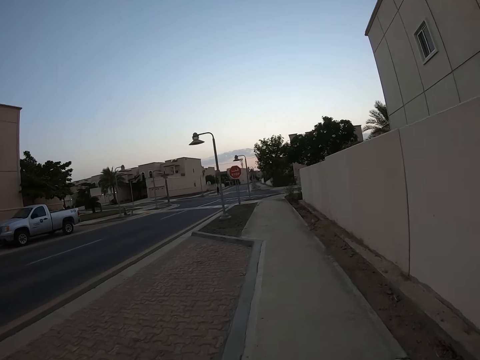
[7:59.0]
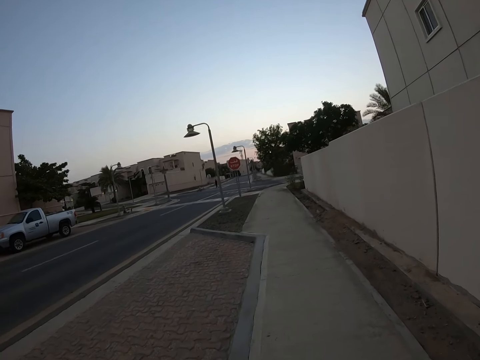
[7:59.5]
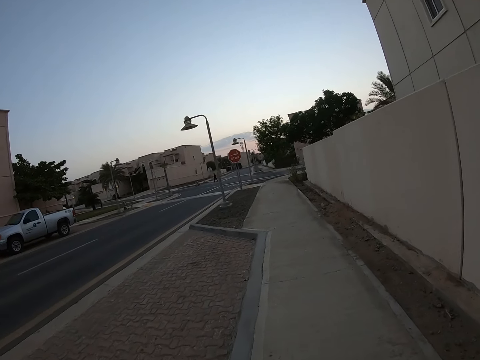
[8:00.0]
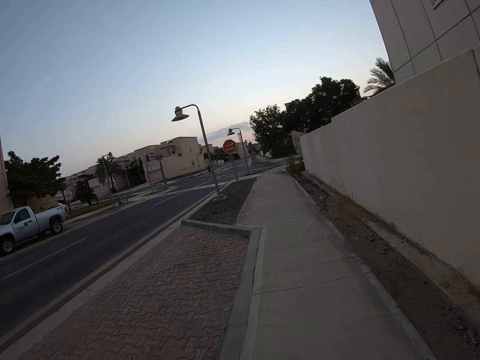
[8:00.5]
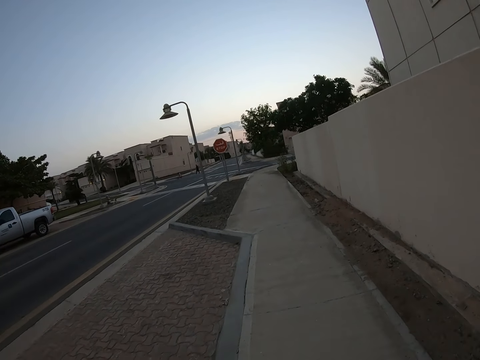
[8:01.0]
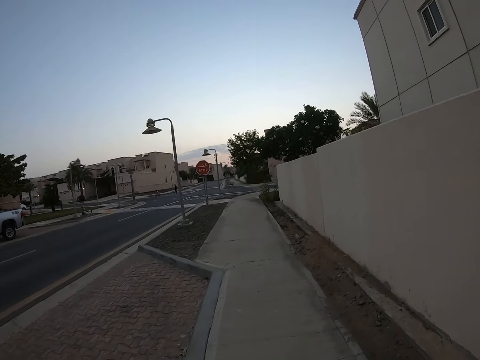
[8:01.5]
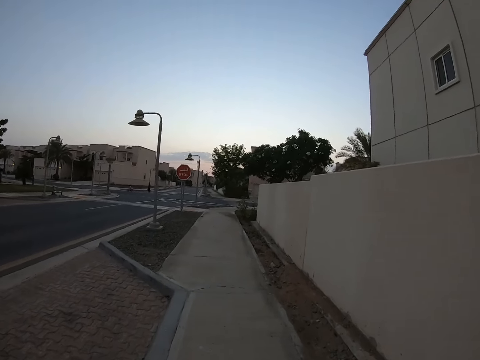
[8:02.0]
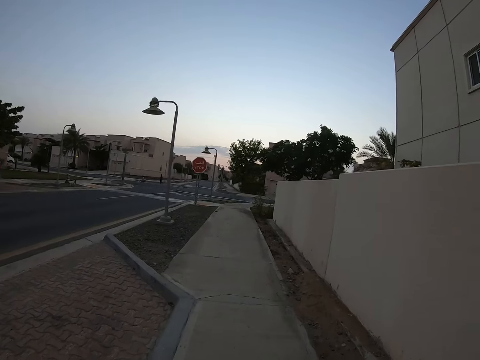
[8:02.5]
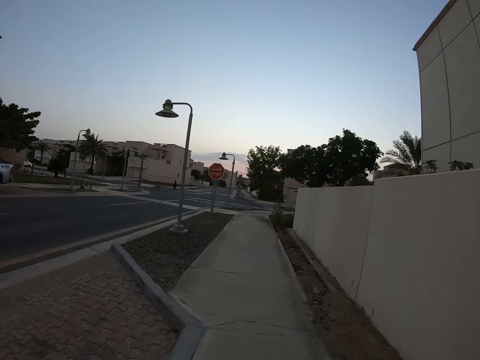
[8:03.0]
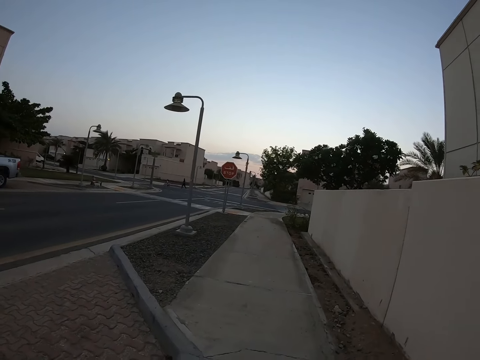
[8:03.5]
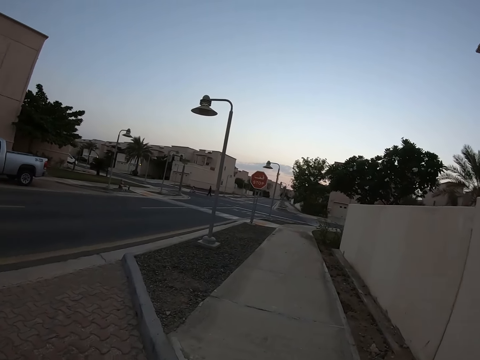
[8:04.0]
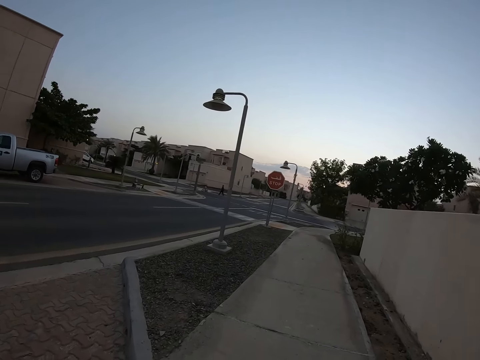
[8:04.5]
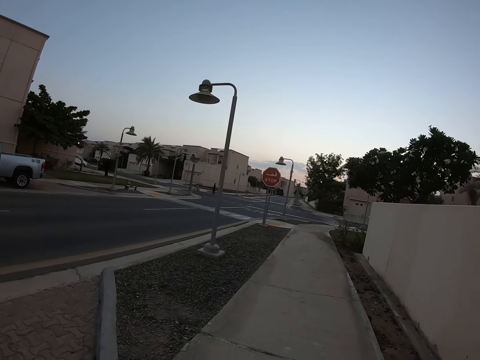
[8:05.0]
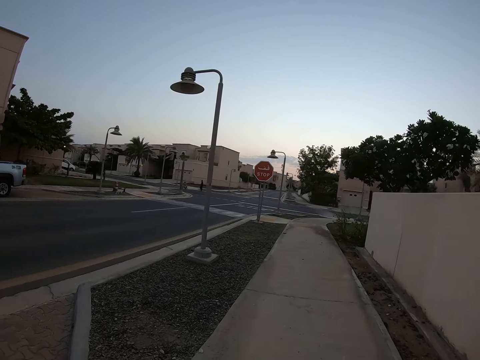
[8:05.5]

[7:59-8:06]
The camera wearer walks around.

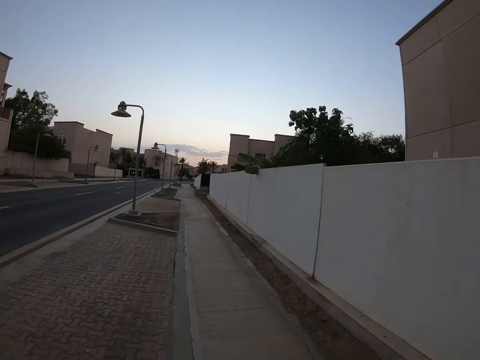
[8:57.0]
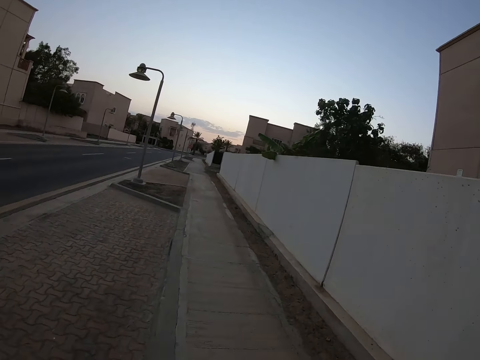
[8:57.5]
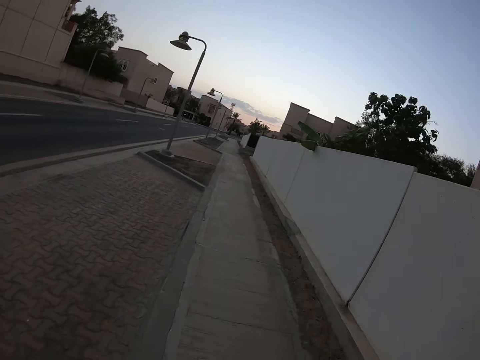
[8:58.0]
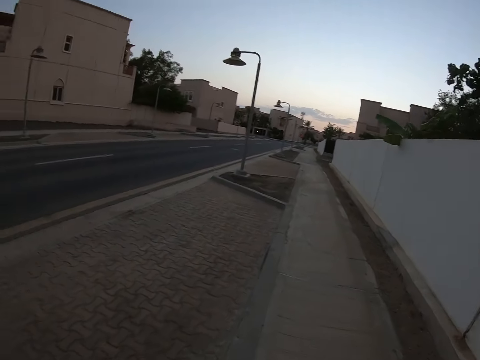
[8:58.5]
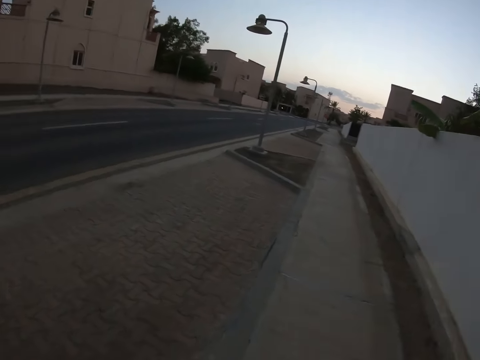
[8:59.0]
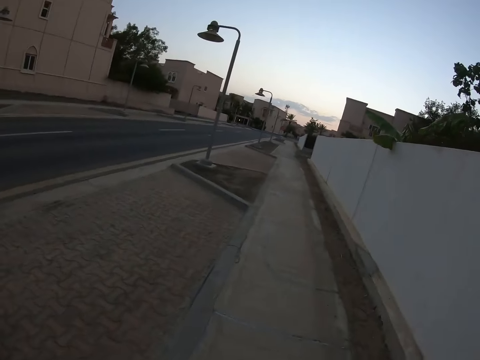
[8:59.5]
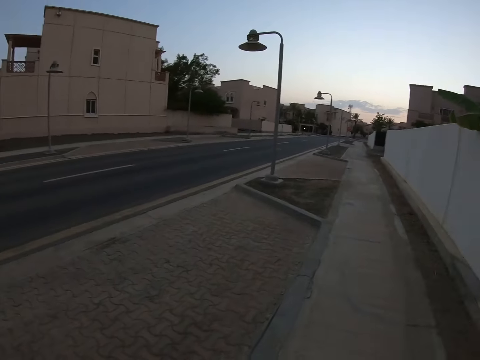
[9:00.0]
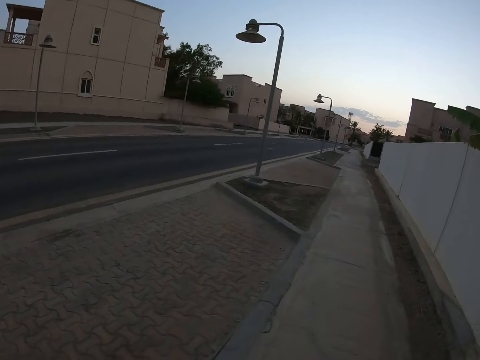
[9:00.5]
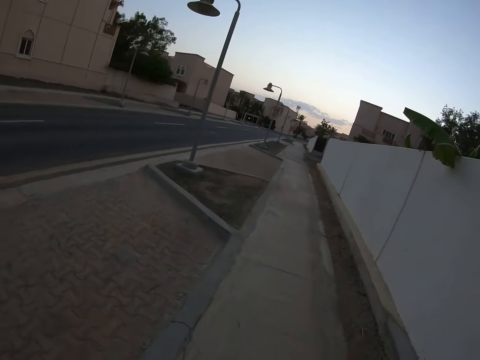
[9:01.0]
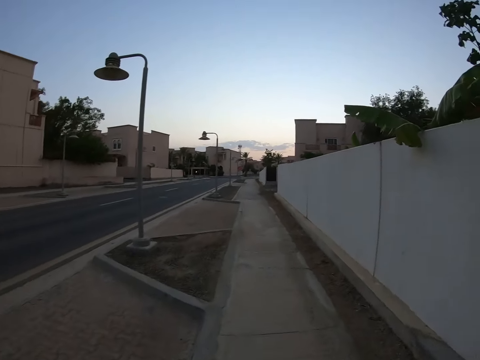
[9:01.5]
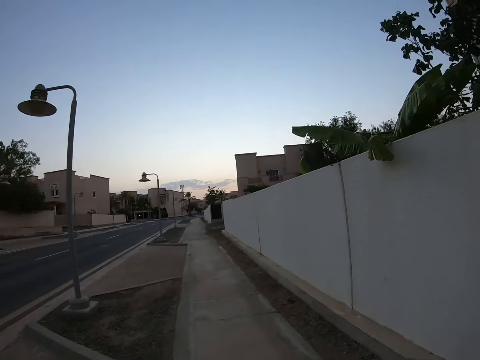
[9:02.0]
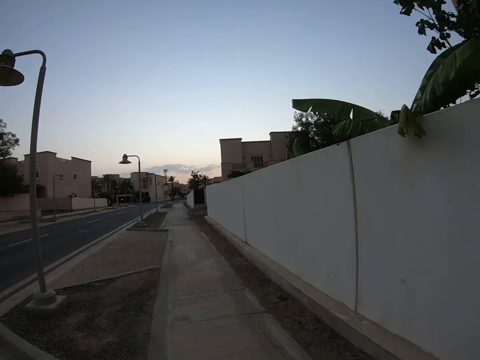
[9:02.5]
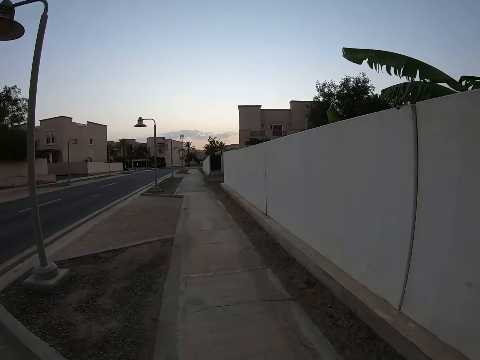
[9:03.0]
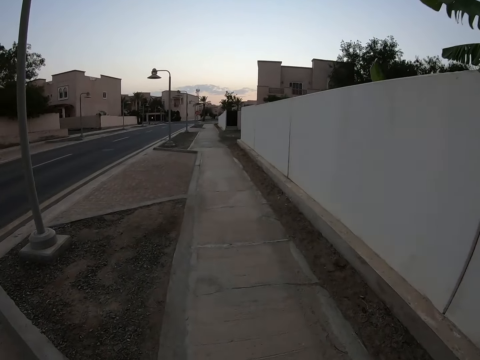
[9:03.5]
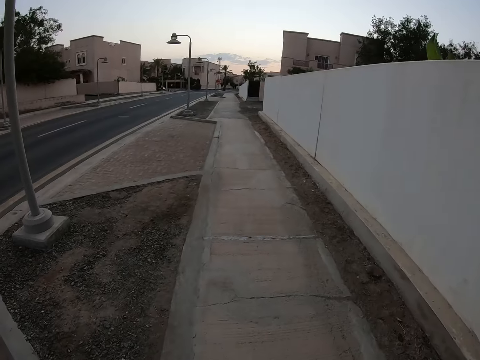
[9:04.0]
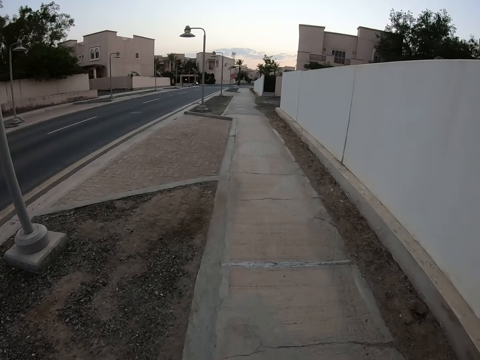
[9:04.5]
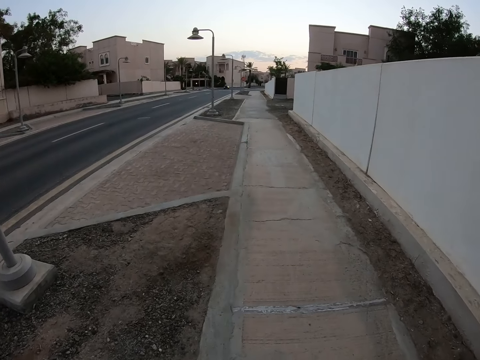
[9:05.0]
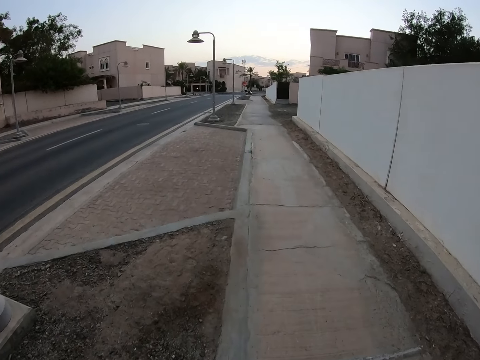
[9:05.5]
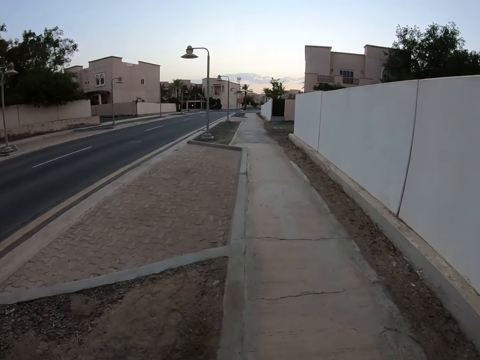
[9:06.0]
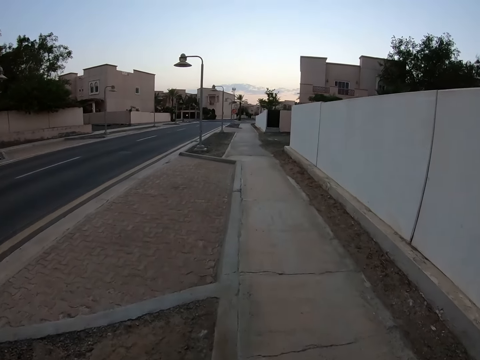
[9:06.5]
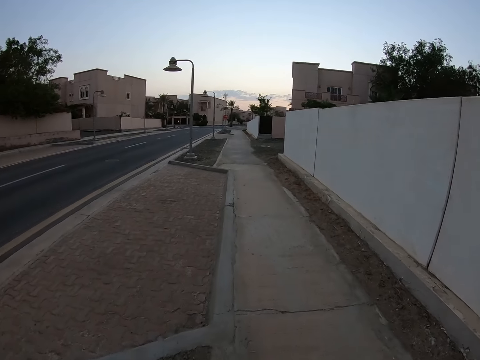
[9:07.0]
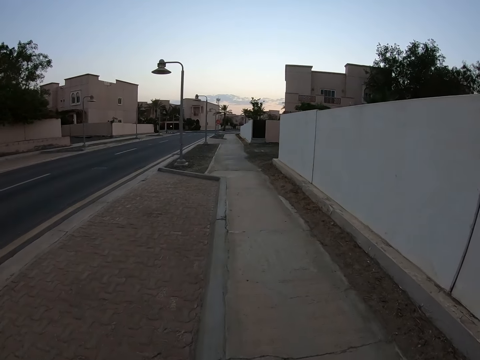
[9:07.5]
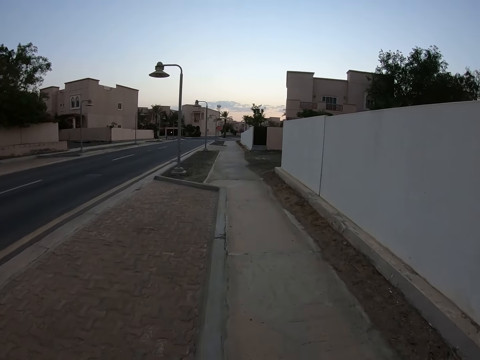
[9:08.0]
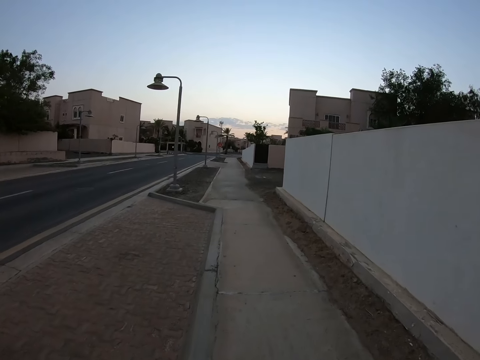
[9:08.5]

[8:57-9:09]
The camera wearer looks around the road. They walk around the road.

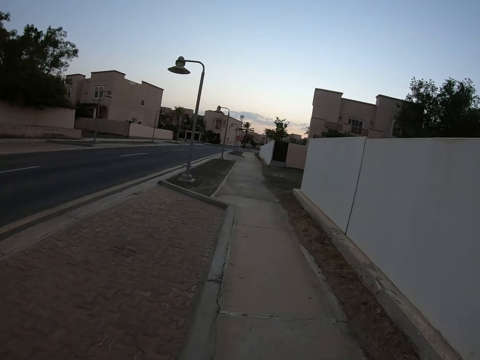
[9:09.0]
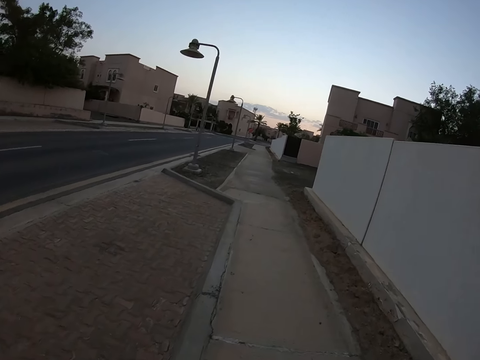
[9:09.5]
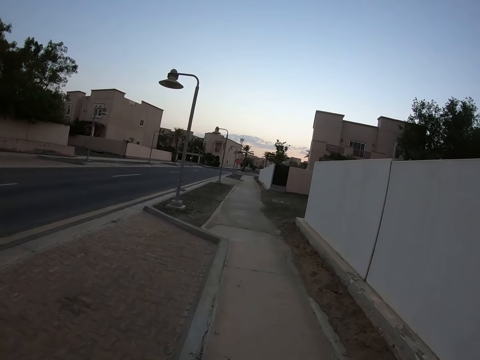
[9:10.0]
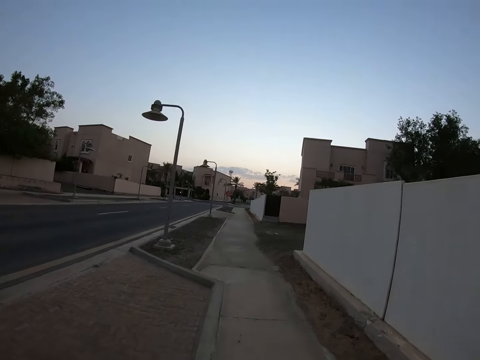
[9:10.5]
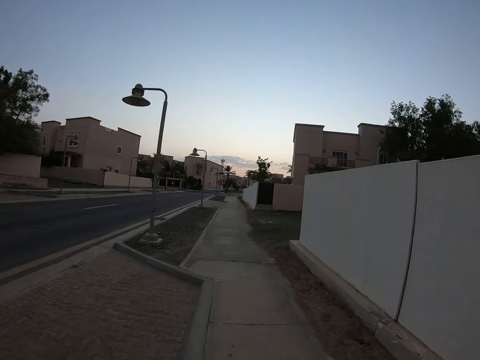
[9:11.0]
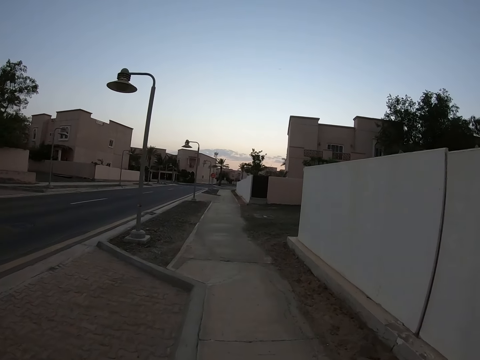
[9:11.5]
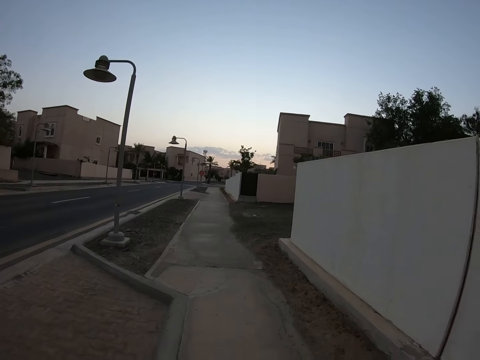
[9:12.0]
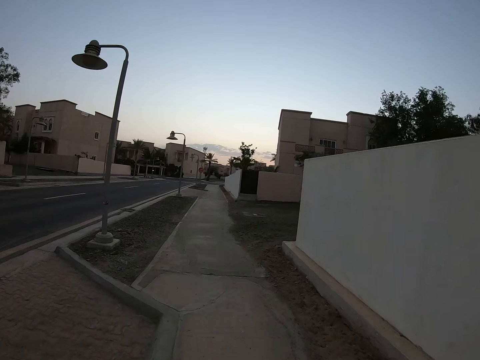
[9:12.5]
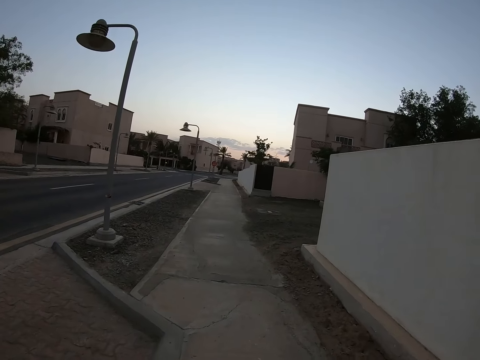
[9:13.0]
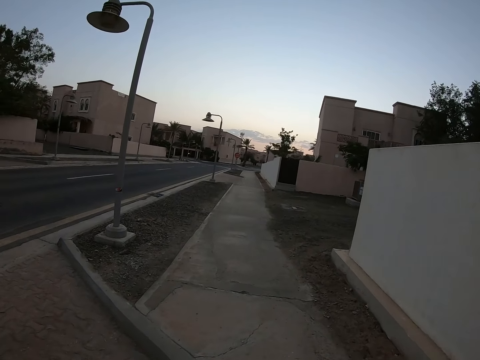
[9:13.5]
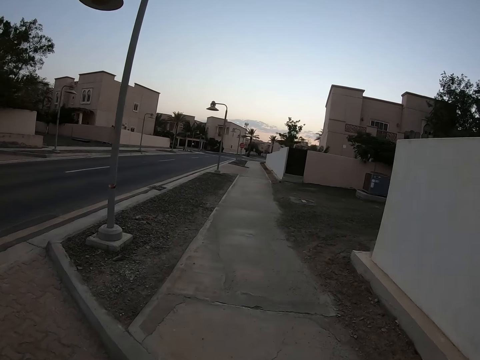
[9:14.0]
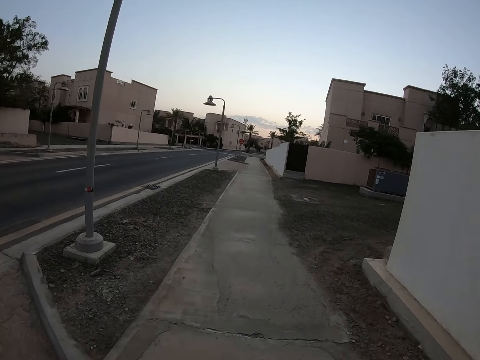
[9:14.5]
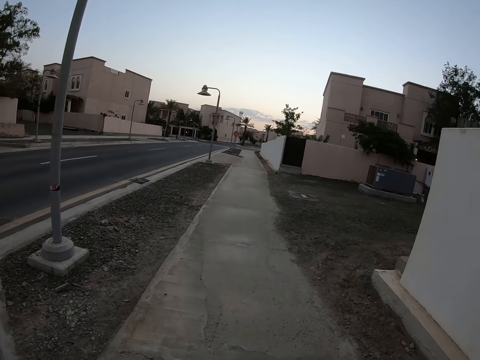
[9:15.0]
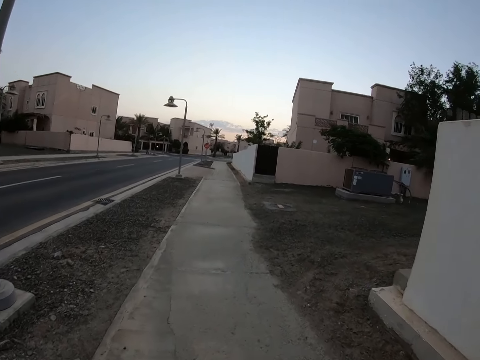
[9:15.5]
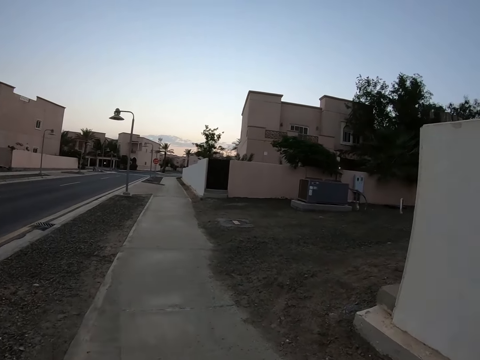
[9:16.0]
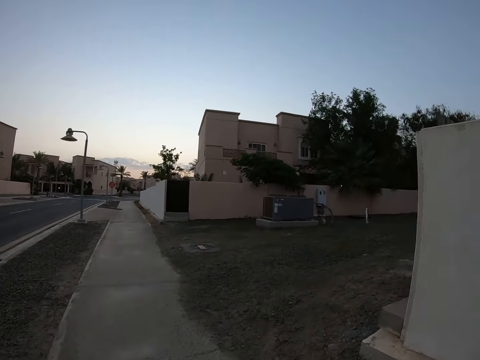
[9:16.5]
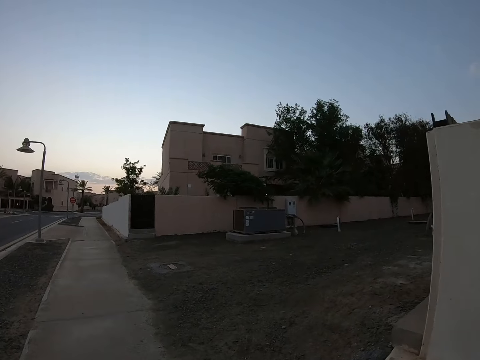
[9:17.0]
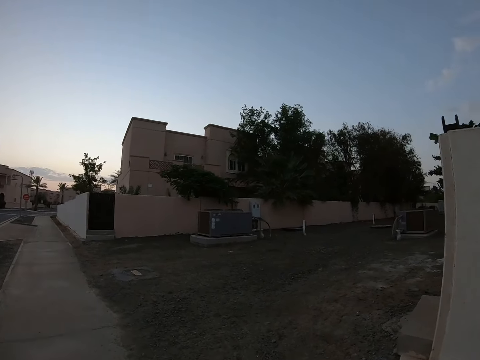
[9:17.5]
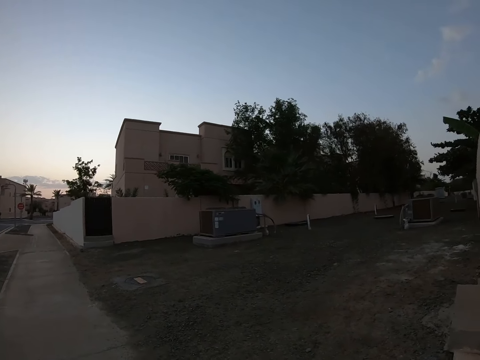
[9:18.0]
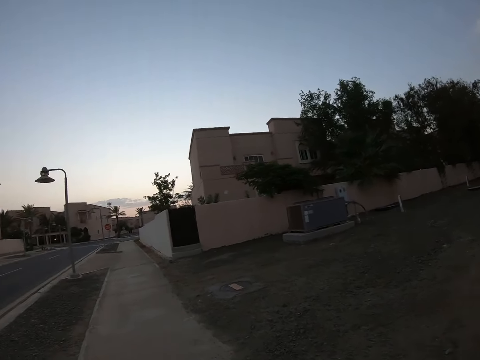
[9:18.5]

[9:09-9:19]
The camera wearer looks around the road.
